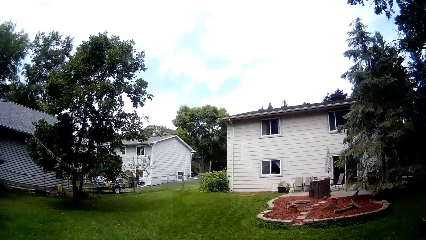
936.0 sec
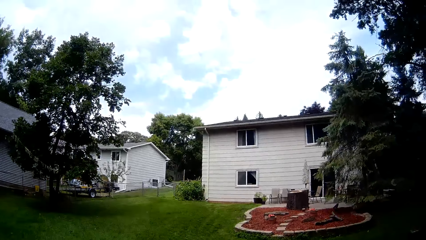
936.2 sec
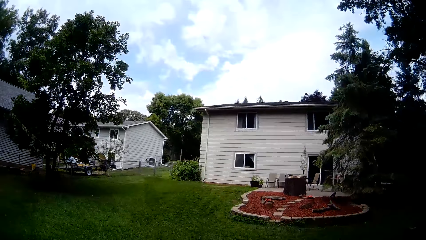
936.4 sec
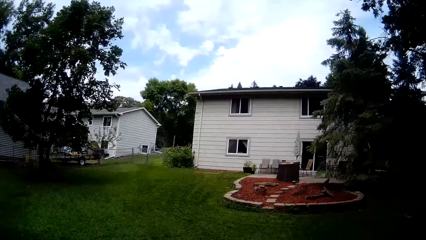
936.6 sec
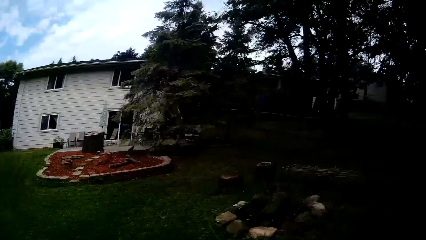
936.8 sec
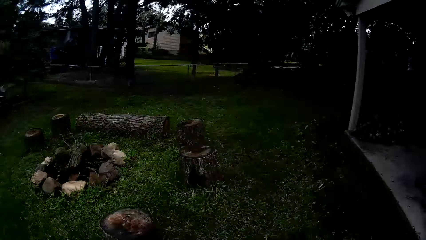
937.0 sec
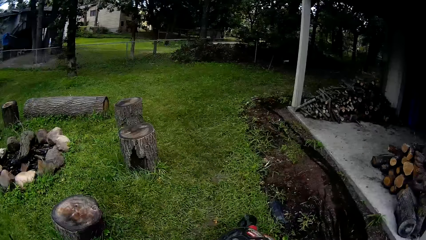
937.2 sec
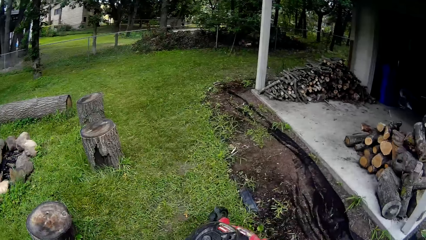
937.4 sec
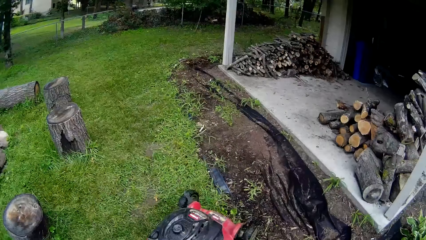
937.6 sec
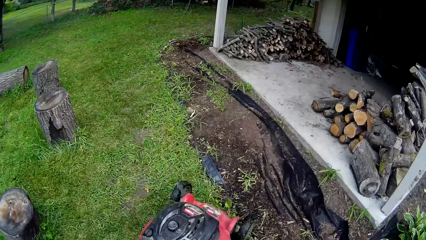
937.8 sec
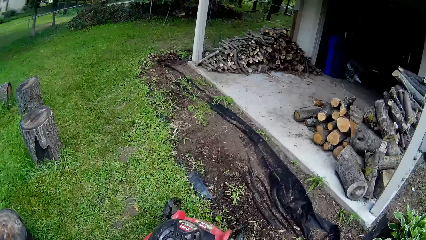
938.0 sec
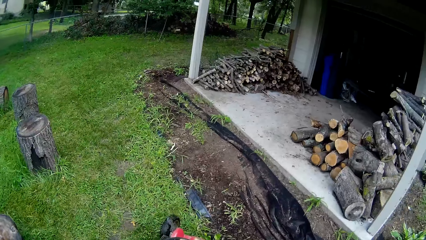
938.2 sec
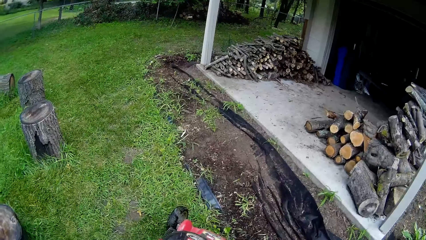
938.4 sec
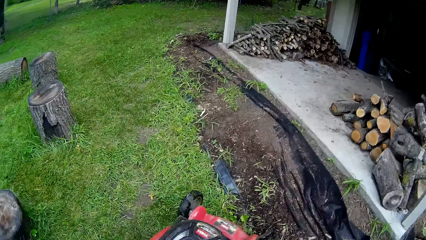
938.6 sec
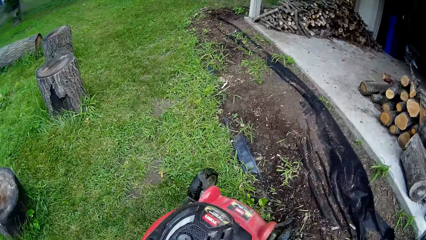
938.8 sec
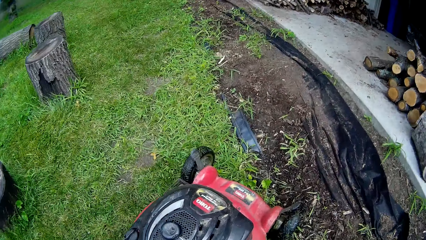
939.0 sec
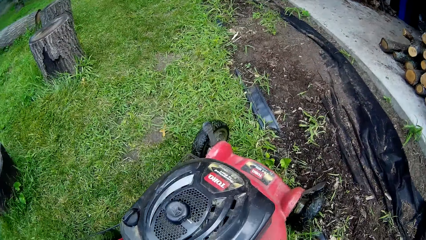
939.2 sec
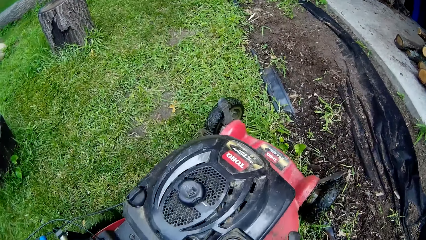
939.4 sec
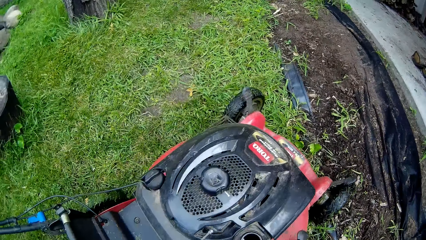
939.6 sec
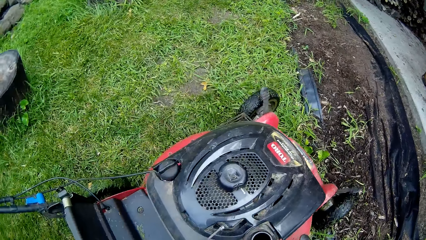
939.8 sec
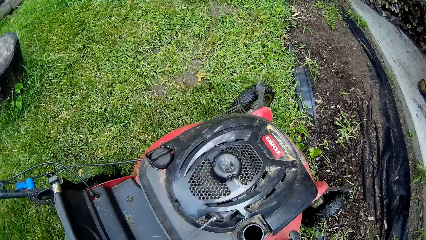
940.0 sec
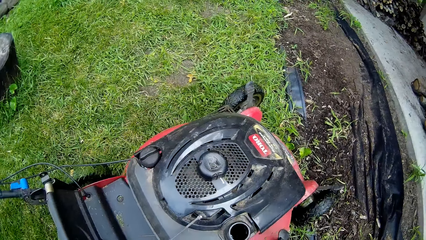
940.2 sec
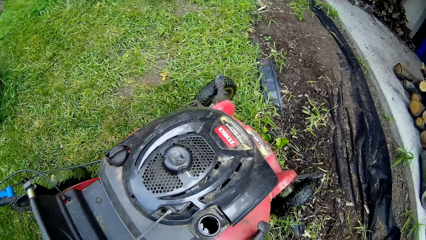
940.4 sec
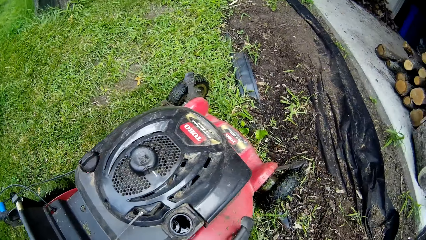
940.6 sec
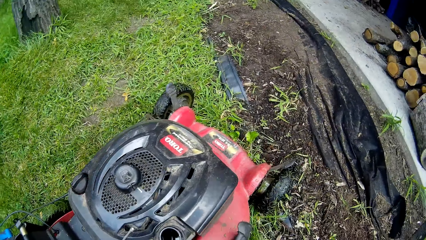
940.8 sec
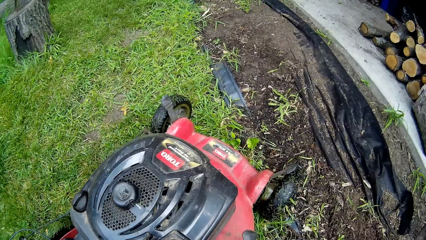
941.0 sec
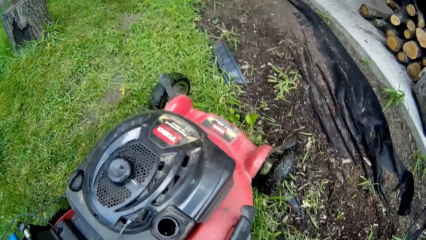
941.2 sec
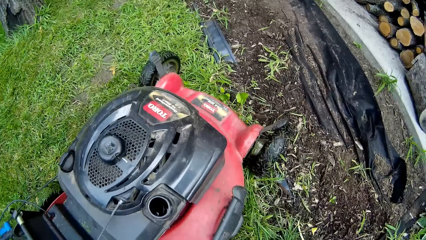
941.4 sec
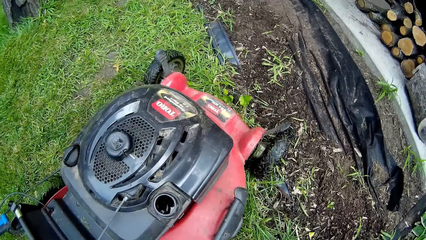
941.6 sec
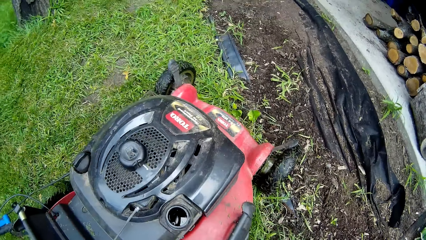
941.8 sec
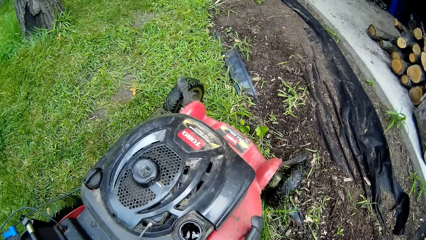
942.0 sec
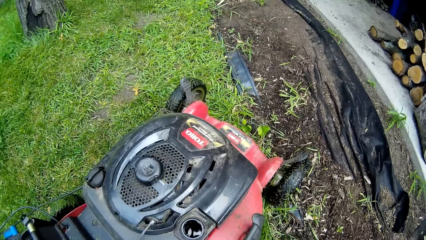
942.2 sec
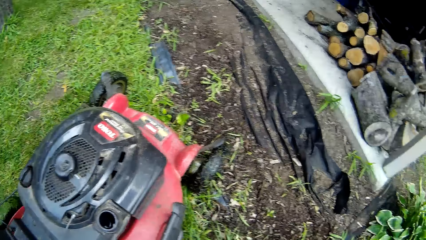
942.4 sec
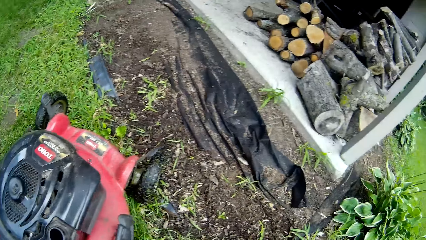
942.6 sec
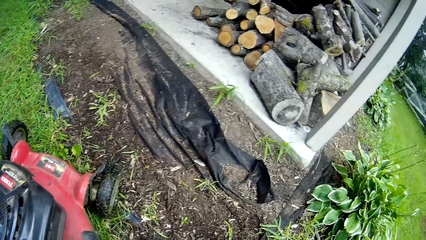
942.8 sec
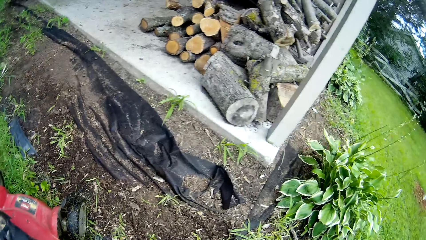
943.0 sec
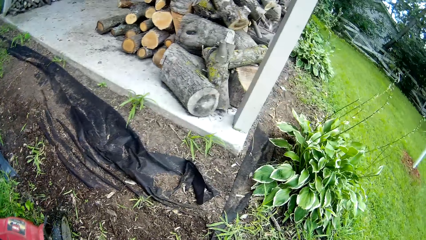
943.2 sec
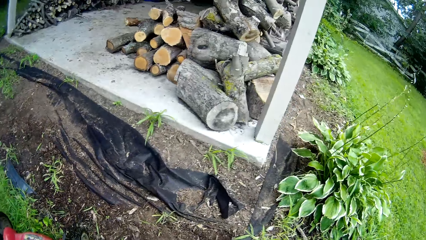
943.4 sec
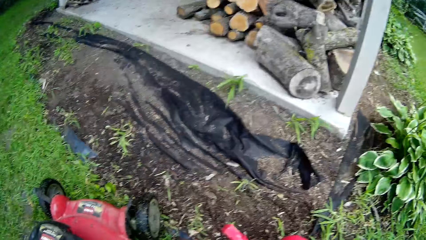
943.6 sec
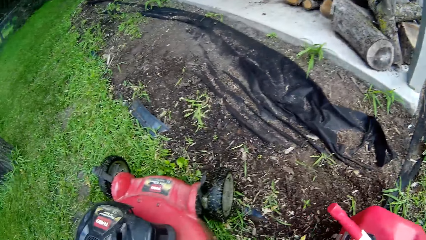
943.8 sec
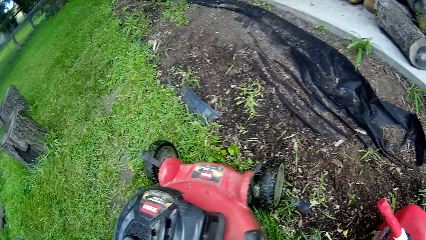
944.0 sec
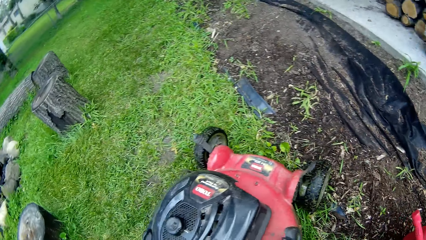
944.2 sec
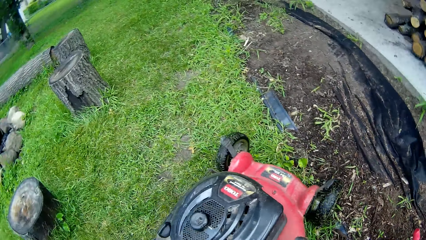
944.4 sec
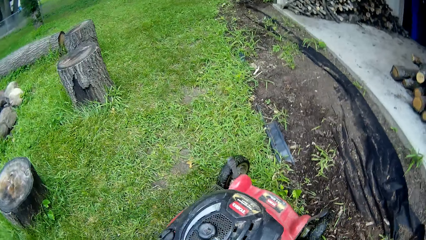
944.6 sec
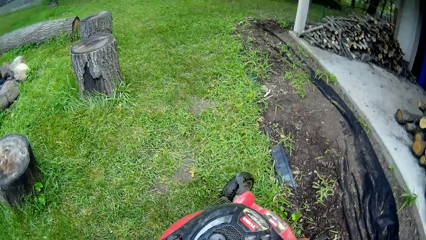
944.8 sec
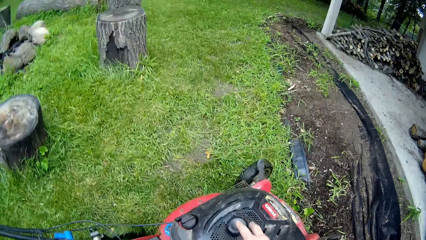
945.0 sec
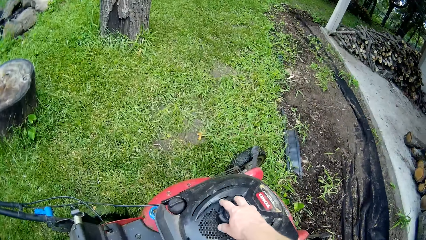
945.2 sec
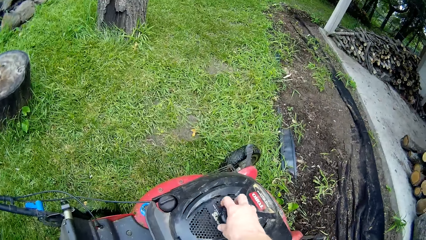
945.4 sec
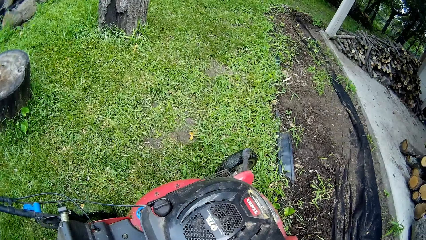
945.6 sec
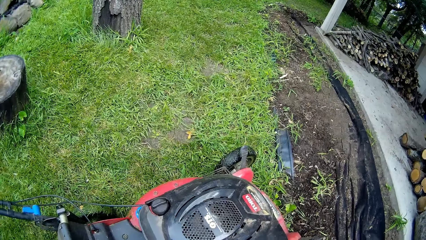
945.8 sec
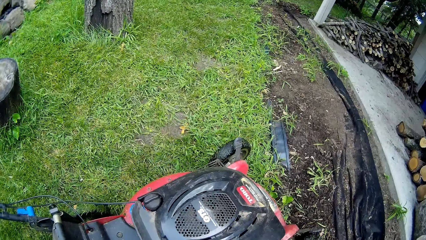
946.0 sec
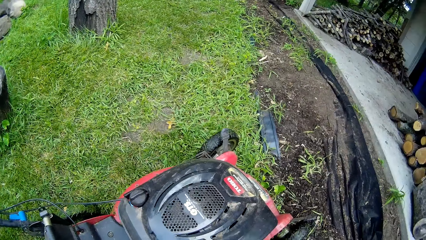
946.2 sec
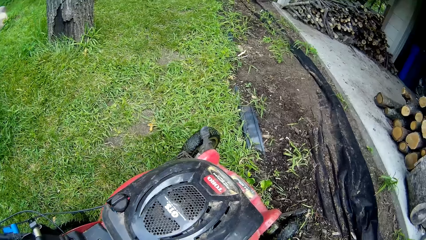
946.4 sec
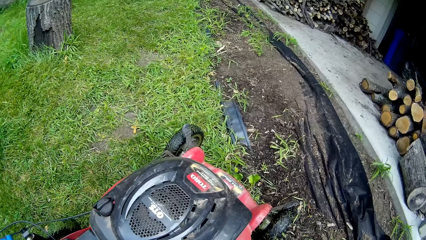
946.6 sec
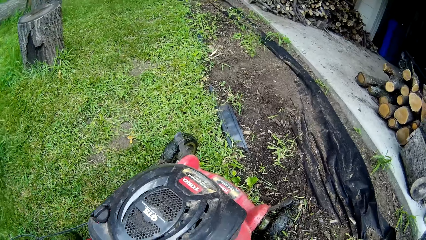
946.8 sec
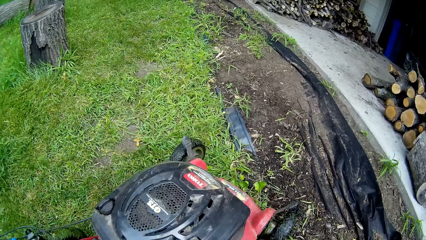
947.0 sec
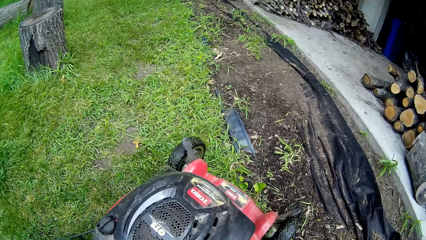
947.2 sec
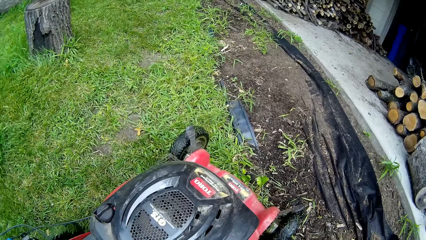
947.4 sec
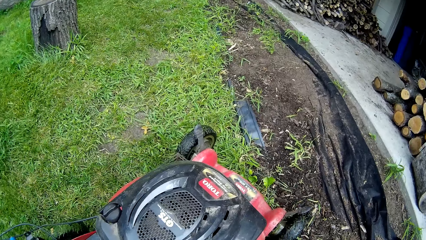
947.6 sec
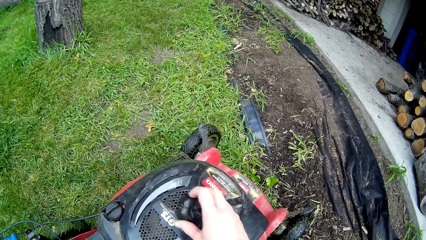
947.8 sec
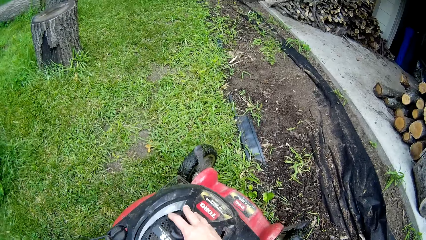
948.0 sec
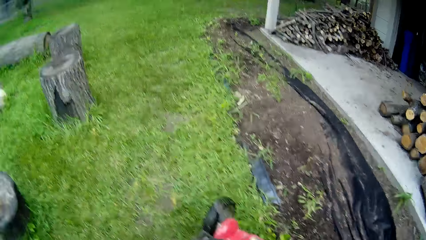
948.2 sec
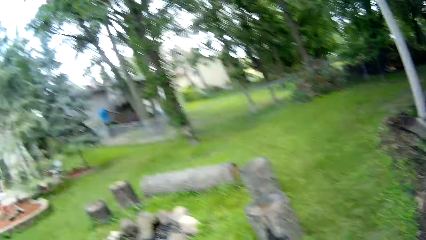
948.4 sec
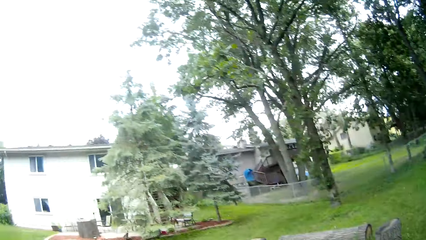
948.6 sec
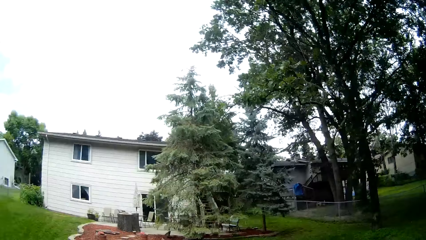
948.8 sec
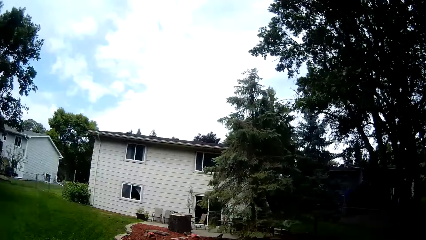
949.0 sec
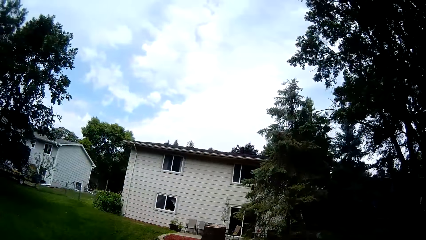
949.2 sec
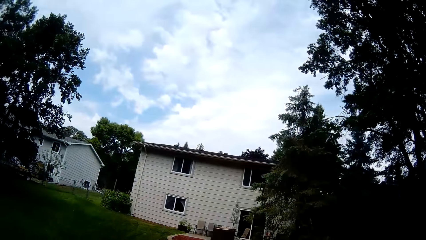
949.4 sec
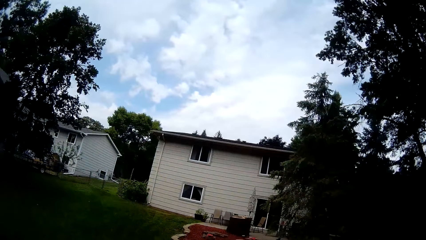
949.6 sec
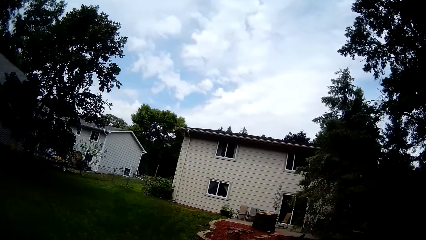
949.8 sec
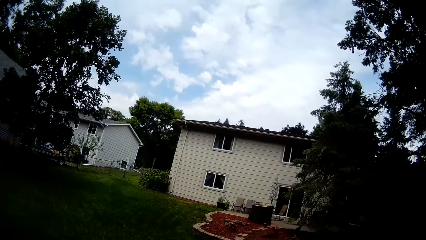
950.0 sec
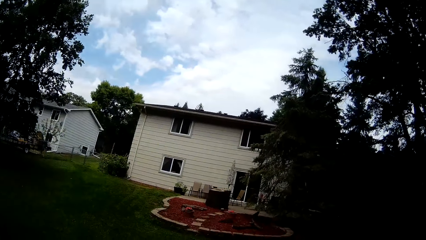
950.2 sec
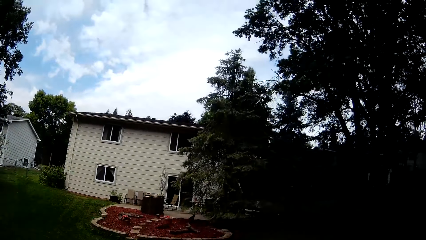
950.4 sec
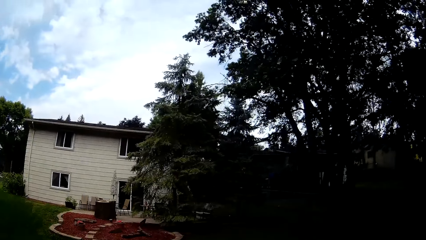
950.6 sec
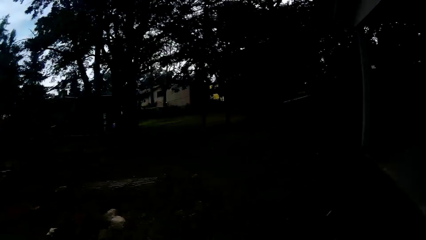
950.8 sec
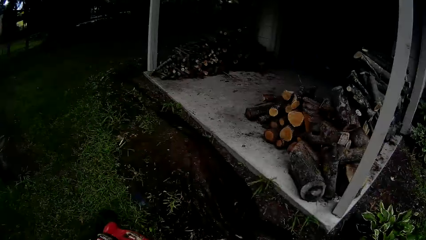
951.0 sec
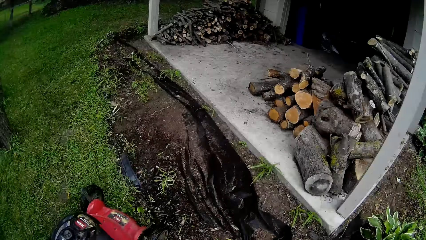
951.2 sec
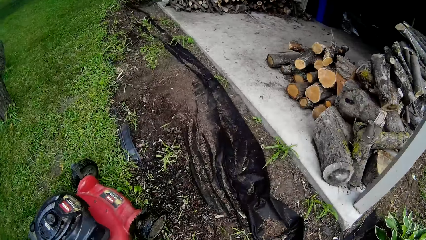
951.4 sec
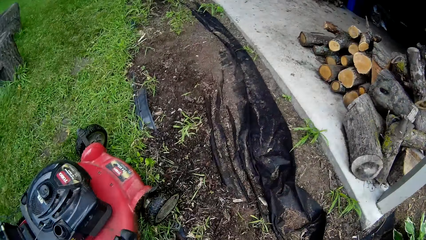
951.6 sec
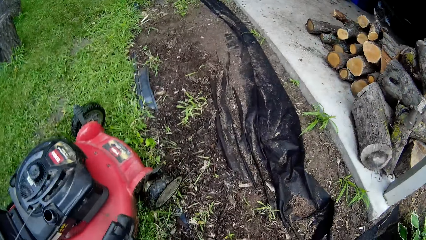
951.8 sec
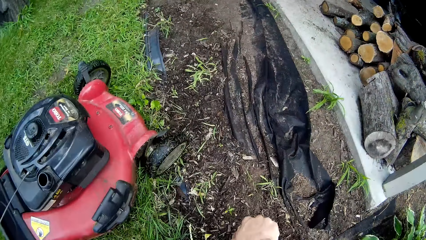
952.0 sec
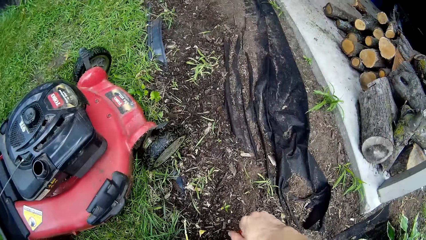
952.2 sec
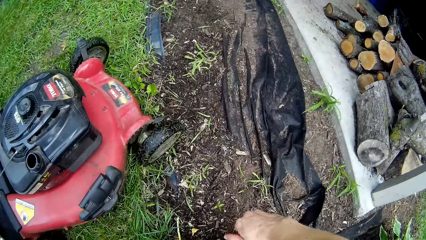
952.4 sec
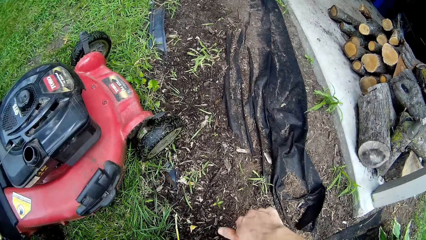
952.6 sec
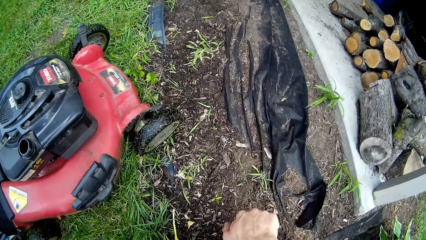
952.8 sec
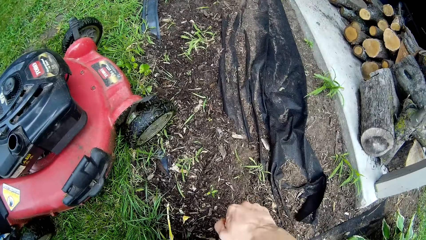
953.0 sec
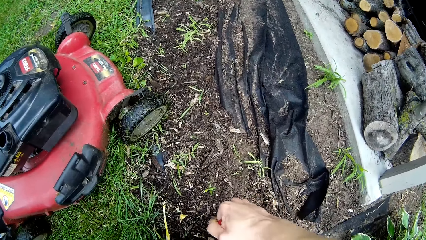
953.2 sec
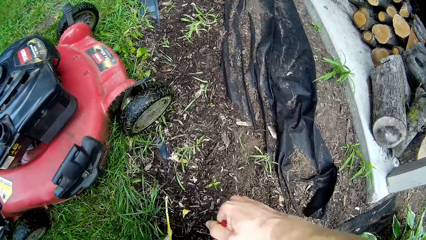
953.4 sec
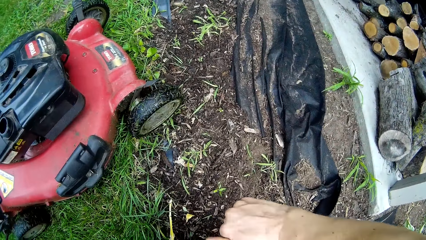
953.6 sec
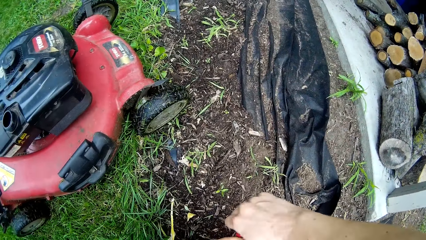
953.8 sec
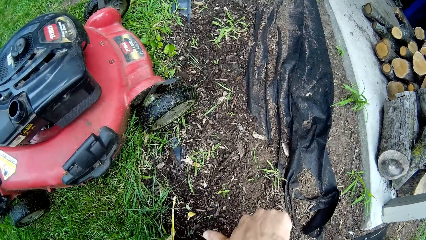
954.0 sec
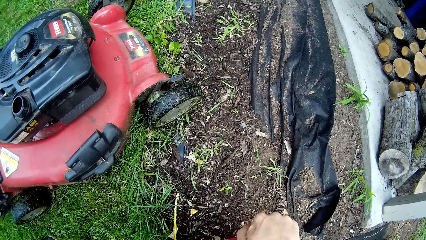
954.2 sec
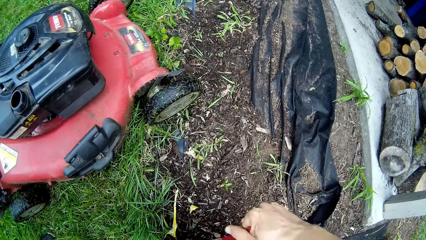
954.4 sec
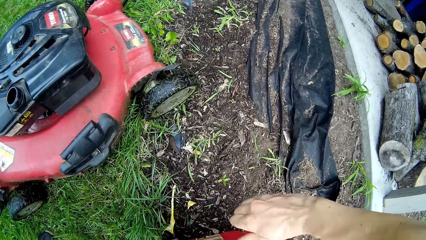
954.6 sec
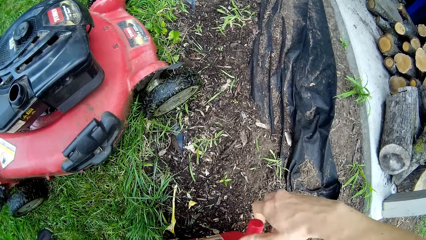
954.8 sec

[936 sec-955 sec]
The camera wearer inspects the remaining gas in the mower. She picks up the fuel cover with her right hand. She drops the fuel cover on the lawnmower with her right hand. She removes the gasoline lid from the plastic keg.
